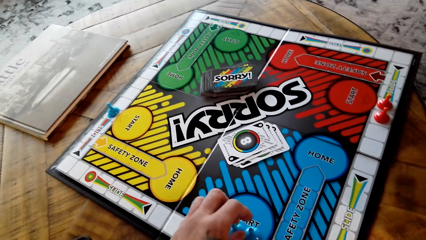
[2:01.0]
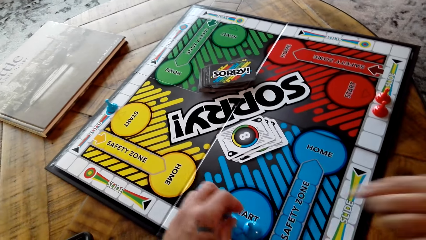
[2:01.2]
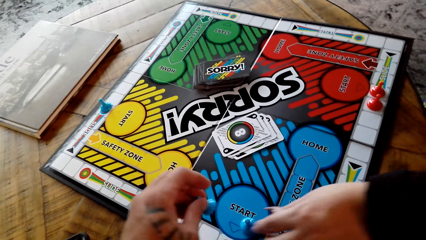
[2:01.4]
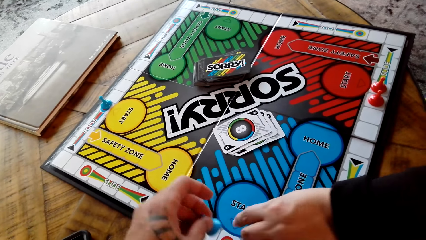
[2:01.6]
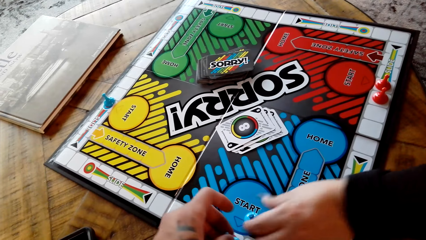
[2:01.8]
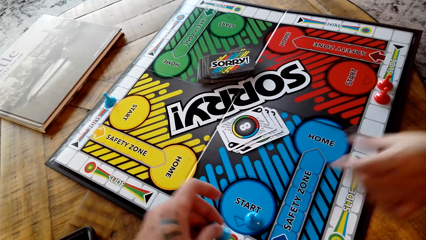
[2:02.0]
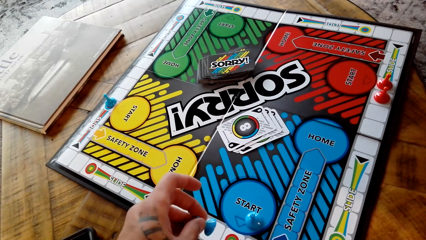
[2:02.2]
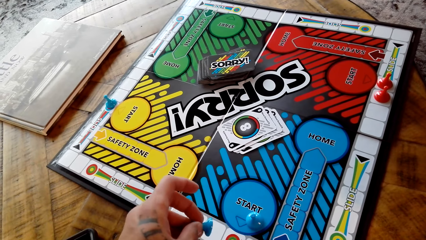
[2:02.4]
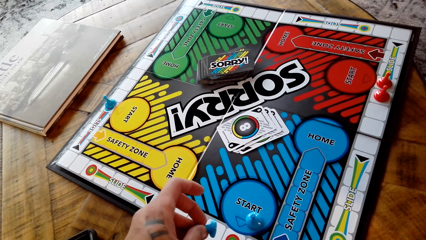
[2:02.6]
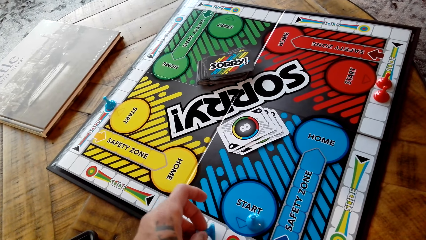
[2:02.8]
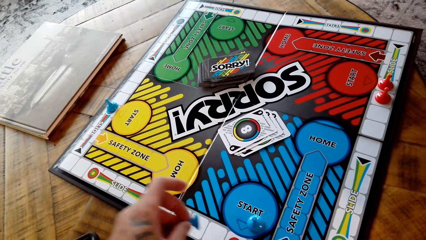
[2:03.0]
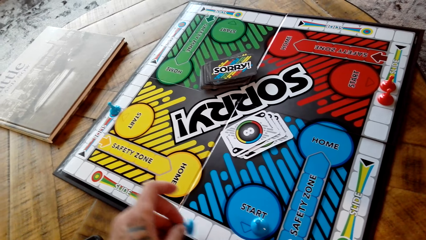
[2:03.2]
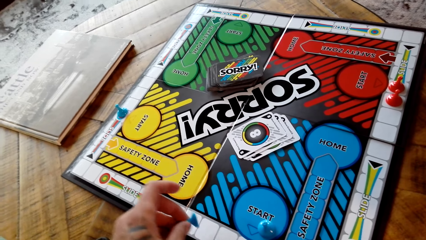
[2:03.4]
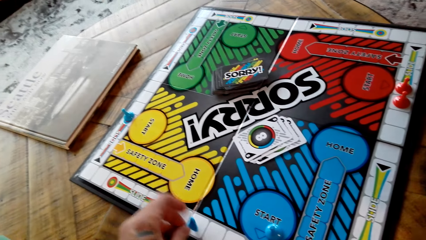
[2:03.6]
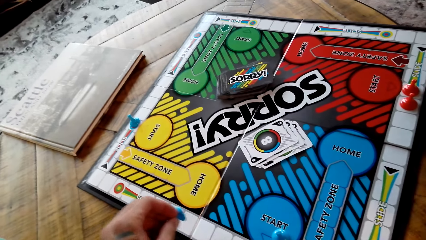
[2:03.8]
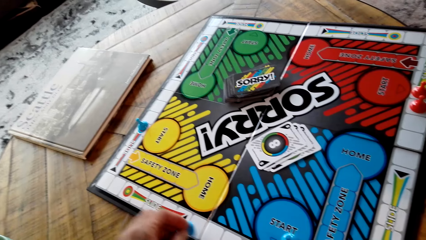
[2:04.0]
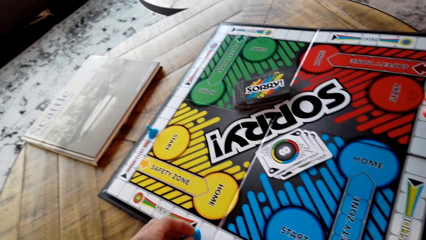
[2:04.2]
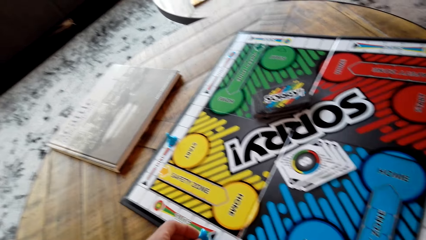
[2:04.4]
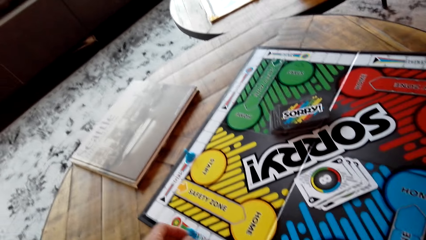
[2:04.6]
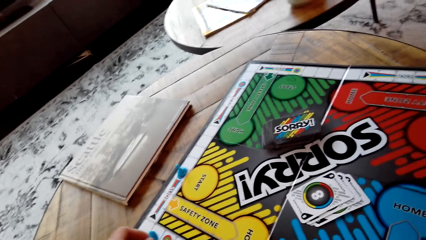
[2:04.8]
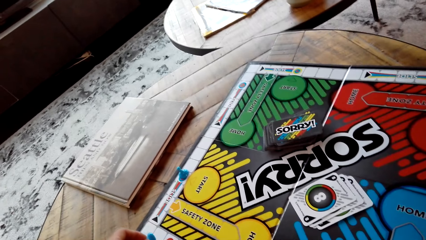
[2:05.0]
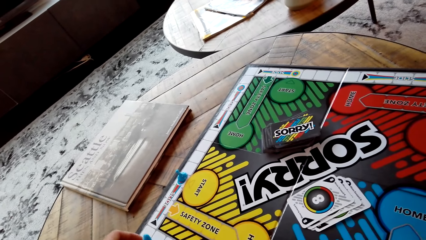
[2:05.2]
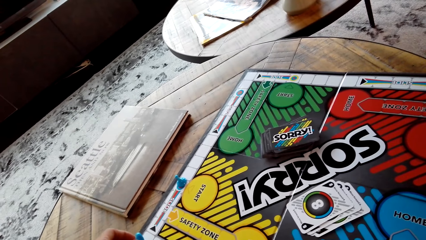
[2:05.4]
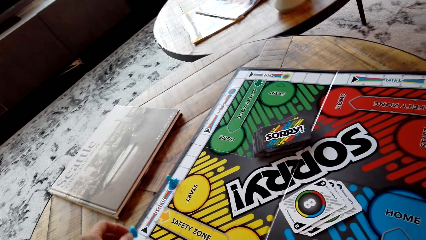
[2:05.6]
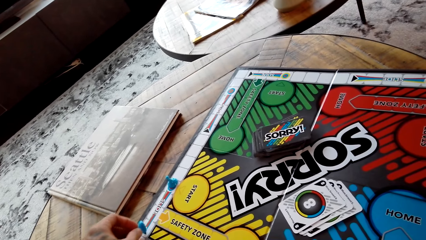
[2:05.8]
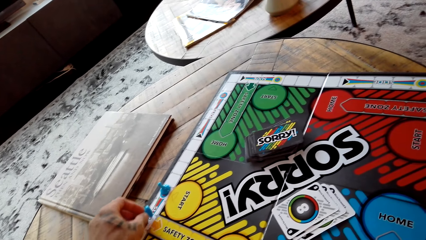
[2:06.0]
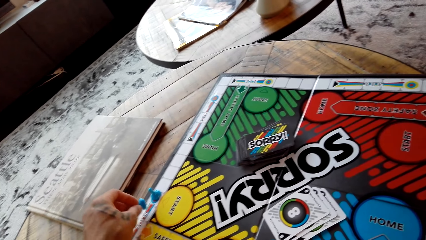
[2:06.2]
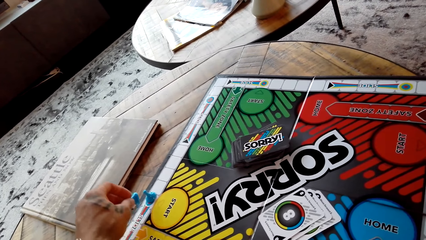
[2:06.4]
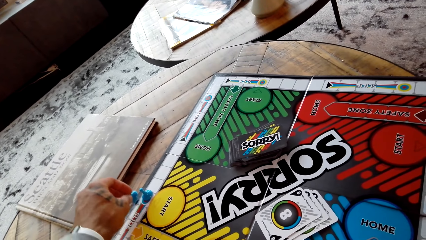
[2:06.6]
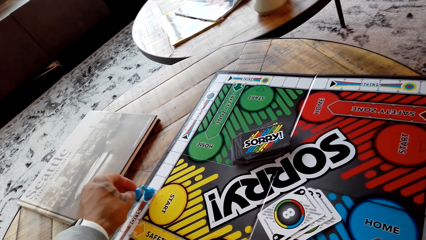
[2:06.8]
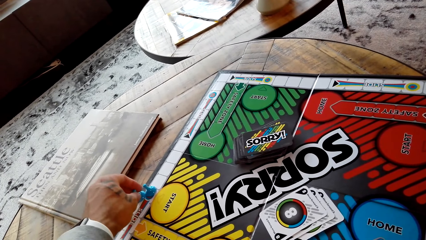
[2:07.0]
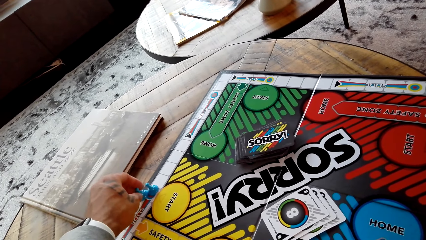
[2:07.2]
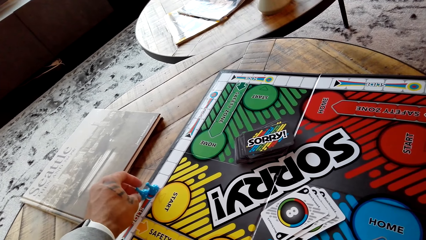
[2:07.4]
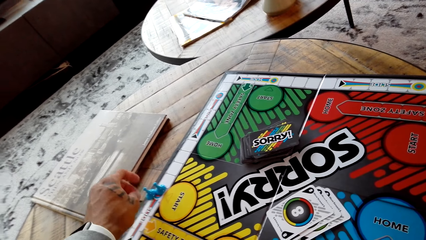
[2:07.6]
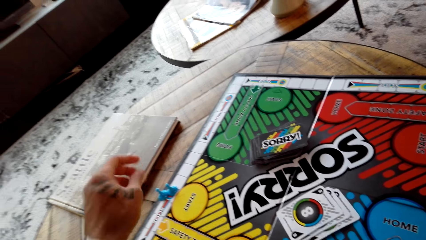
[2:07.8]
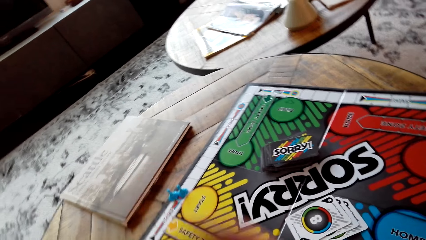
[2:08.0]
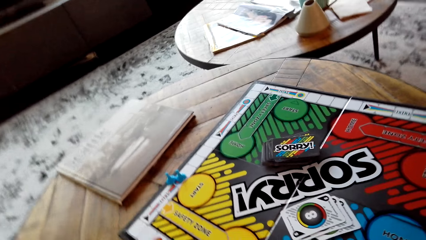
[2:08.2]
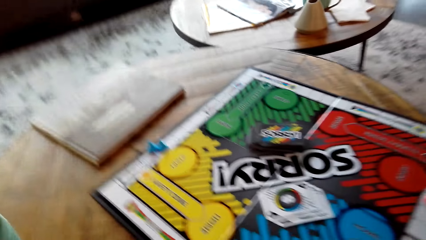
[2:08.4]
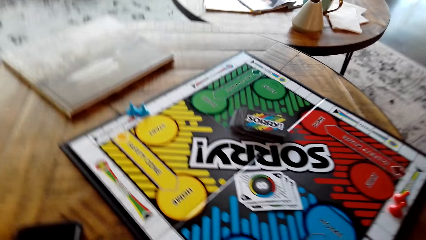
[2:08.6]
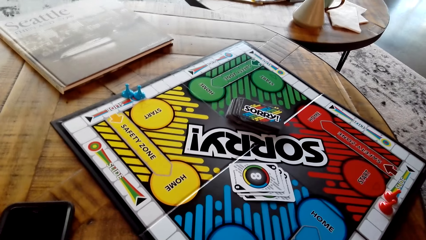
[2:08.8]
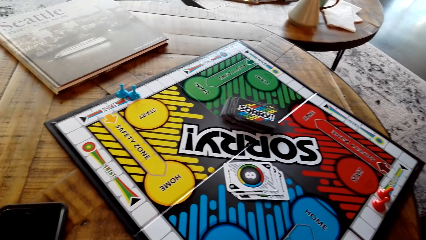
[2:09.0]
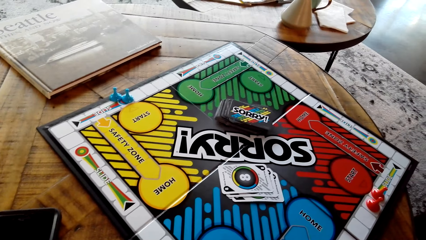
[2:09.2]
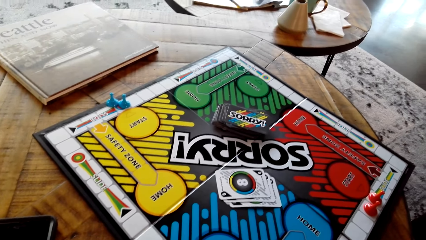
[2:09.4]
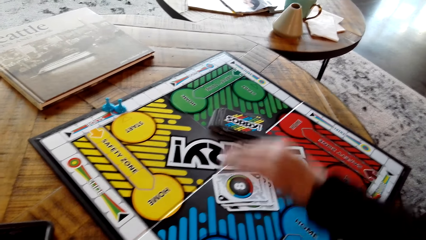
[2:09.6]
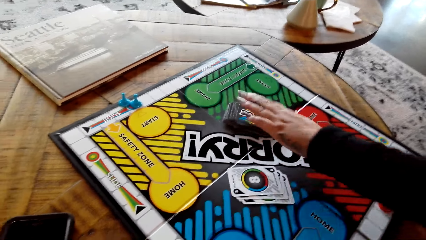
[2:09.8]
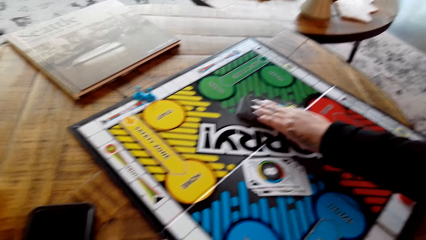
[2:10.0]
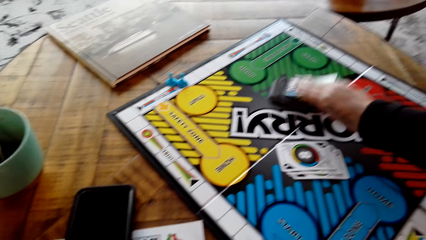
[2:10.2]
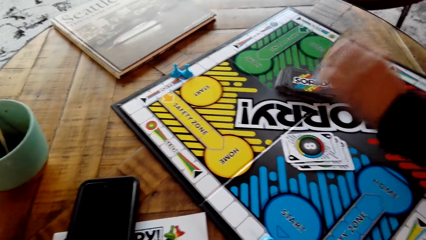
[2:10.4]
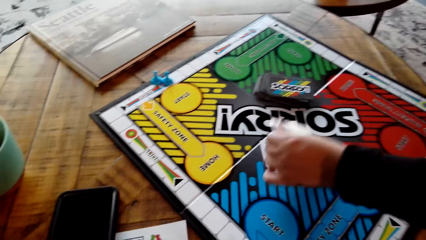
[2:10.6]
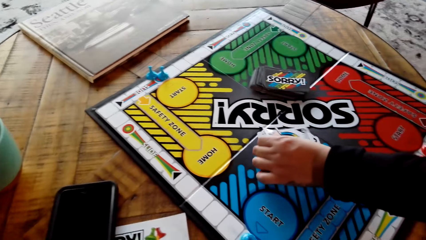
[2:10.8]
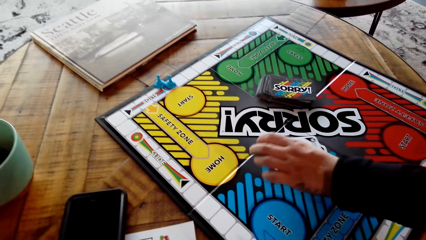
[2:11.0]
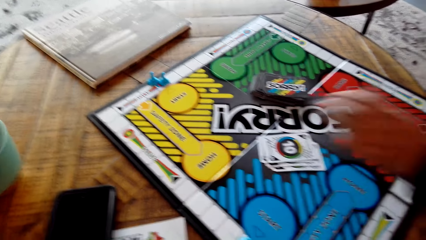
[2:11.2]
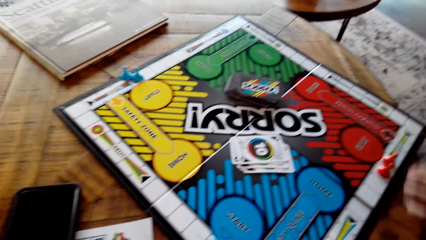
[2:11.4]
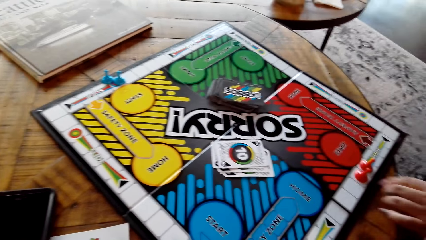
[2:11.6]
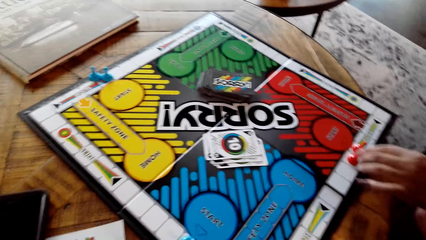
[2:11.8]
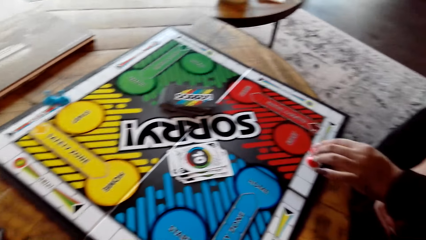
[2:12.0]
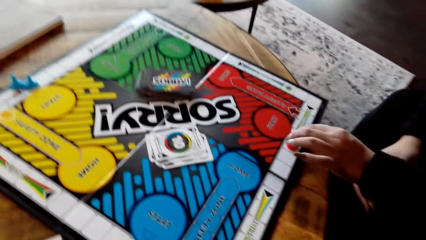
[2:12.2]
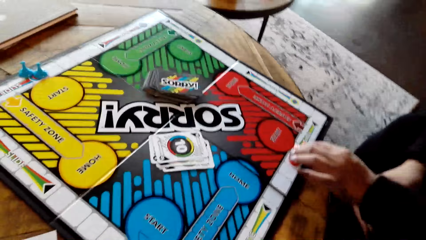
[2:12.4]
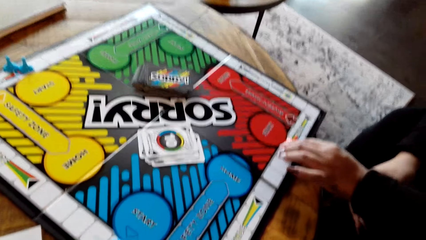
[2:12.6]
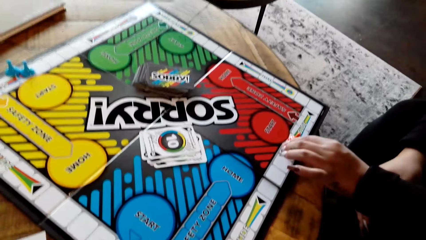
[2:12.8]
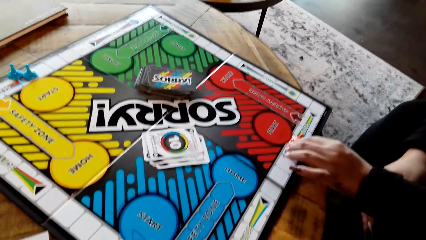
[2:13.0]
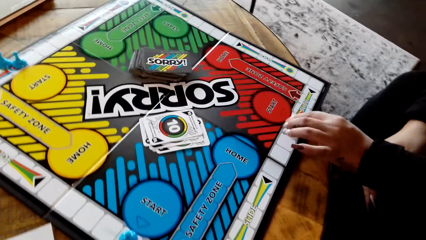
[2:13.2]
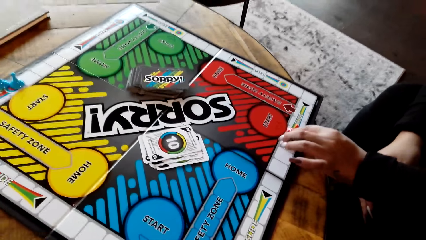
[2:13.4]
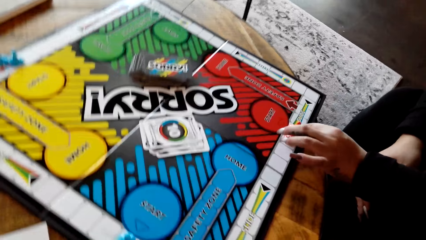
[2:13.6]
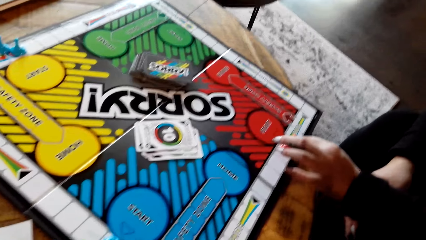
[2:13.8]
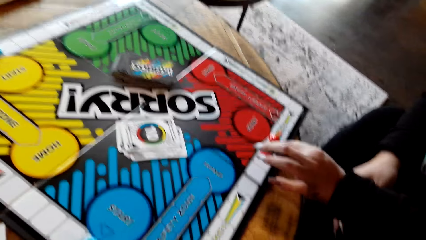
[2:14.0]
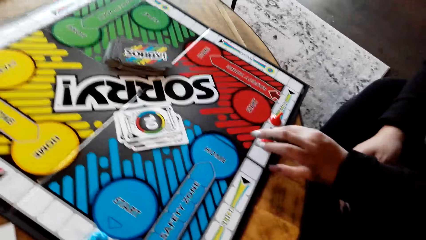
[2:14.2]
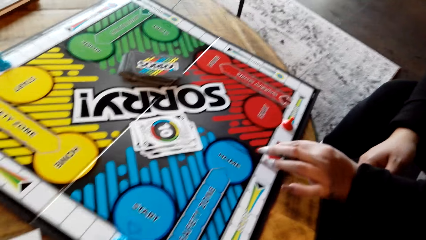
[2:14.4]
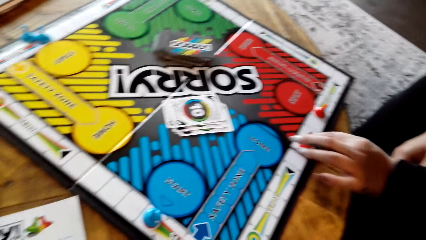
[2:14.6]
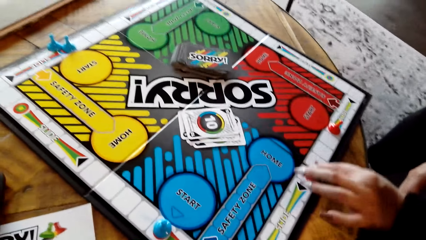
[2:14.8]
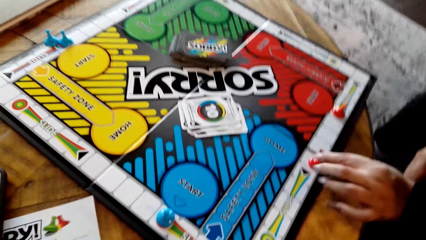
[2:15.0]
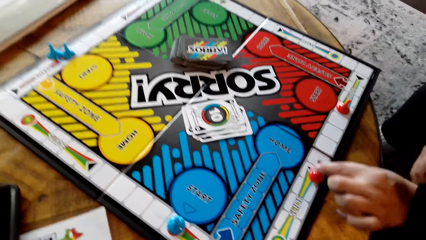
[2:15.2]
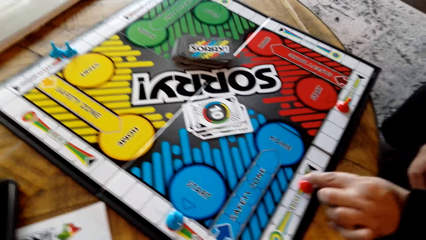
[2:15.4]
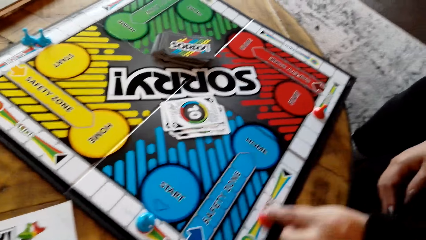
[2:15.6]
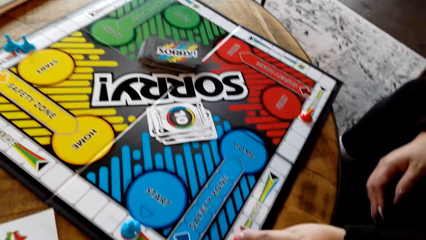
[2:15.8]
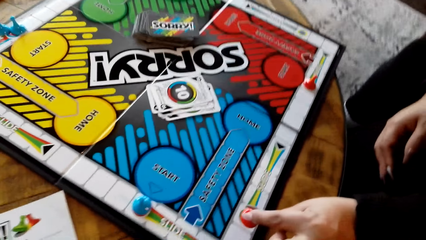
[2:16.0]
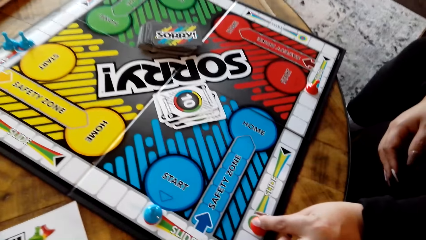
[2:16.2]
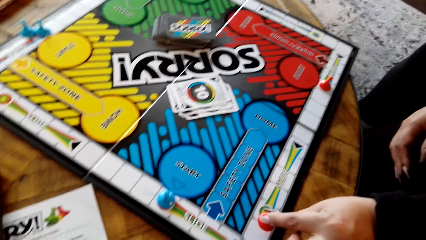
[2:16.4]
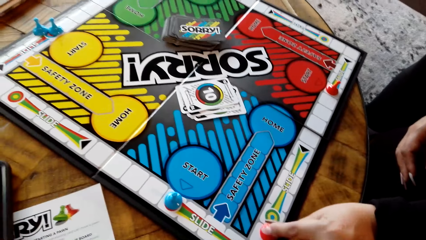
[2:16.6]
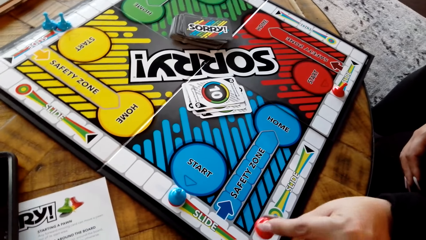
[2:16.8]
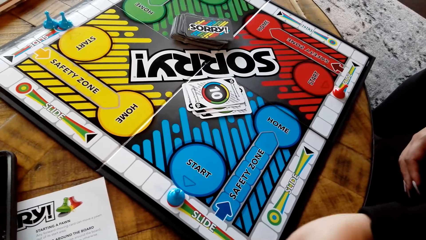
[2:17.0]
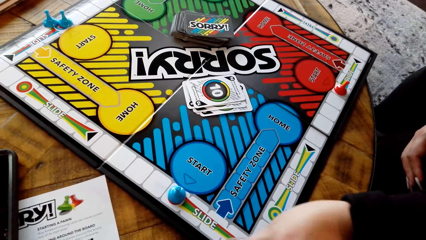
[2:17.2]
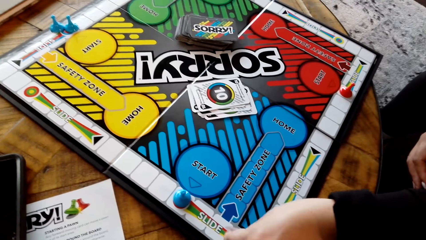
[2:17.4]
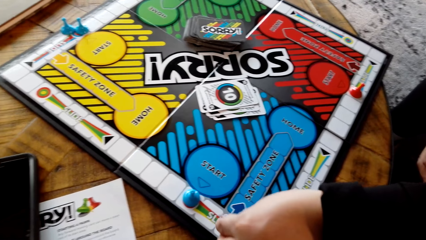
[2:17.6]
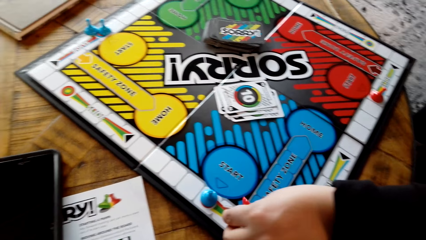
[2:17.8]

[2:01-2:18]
The camera wearer moves the blue pawn on the board. They put the blue pawn down on the board. A lady plays the Sorry game. The lady draws a card from the board, puts the card on the Sorry board and moves the red pawn on the board.
